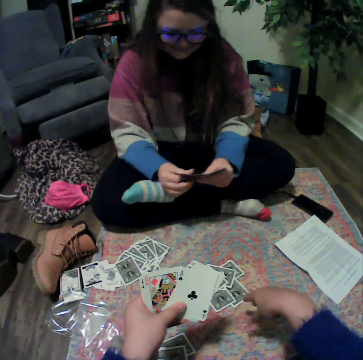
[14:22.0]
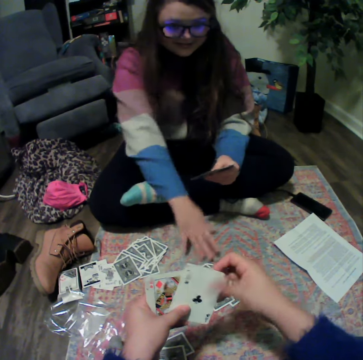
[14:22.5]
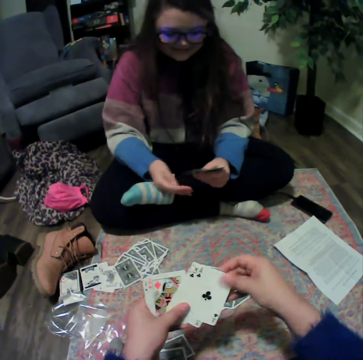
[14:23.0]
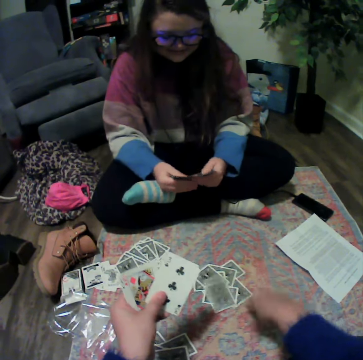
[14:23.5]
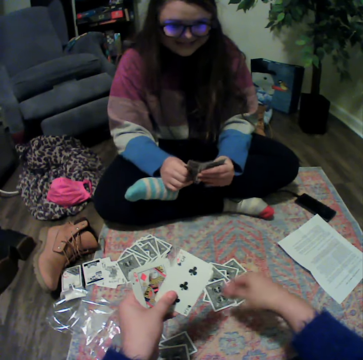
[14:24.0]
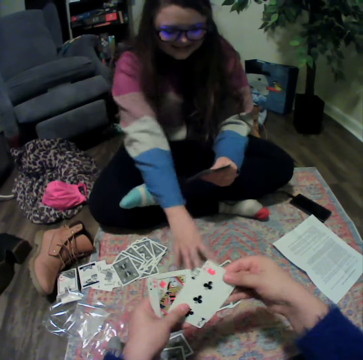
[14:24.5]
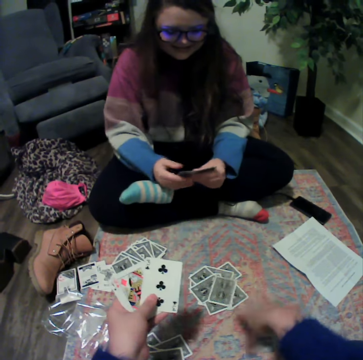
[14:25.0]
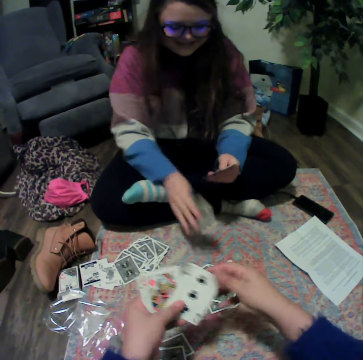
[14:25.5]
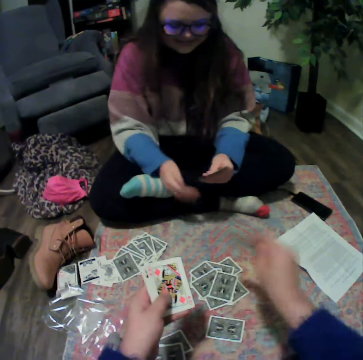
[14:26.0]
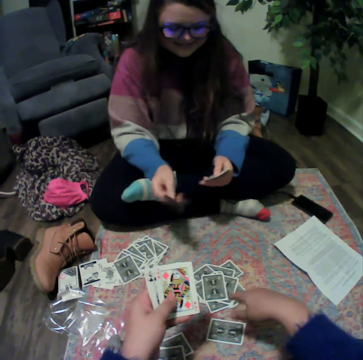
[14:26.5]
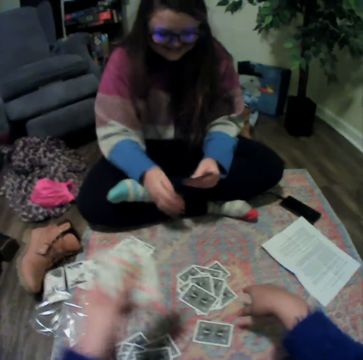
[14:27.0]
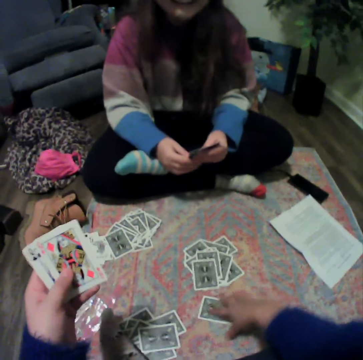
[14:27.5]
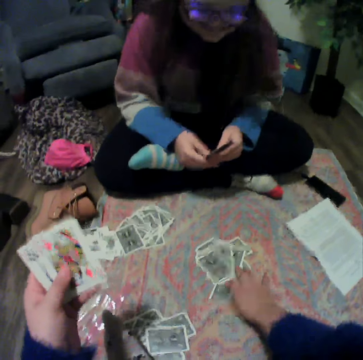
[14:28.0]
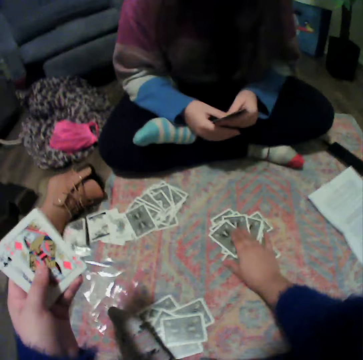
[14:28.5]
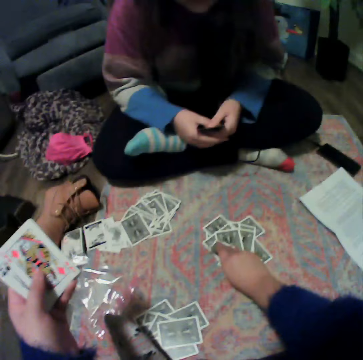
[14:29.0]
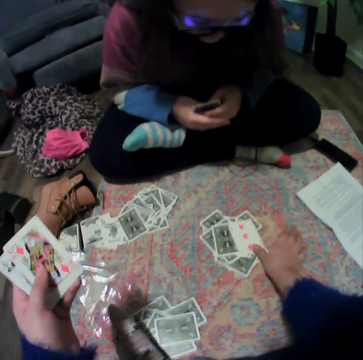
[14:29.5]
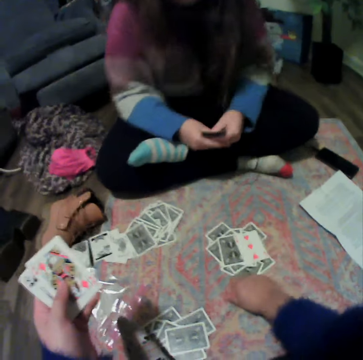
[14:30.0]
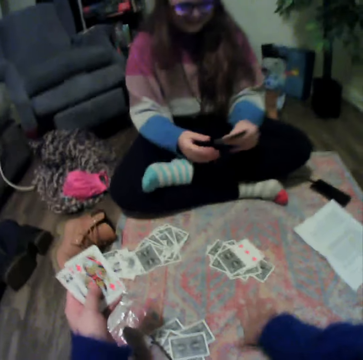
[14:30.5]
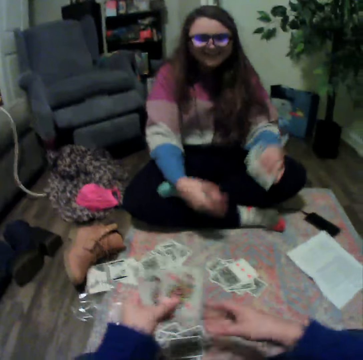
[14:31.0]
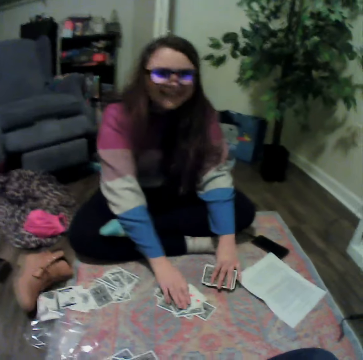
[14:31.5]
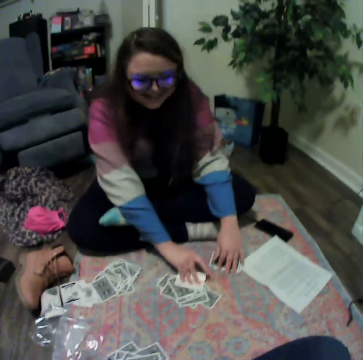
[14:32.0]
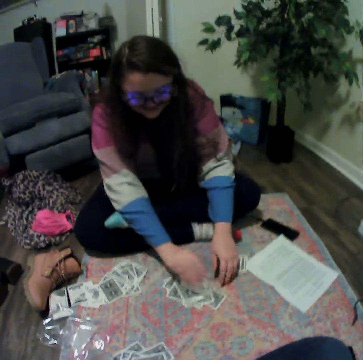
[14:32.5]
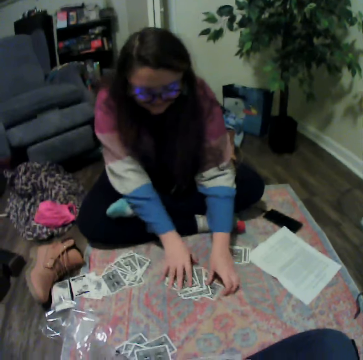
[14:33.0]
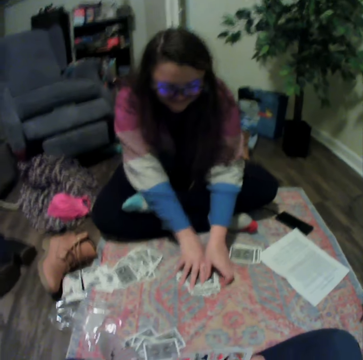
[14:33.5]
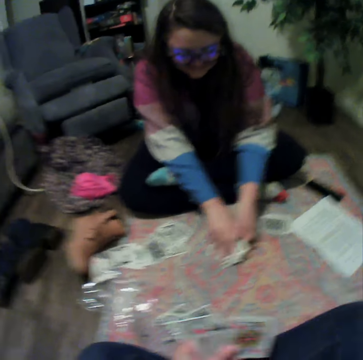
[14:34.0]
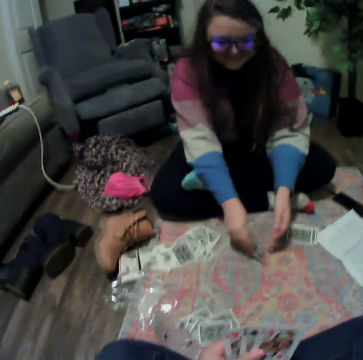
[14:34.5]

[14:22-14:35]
The camera wearer plays the poker card. A lady plays the poker card. The camera wearer plays the poker card. The lady plays the poker card. The camera wearer plays the poker card. The lady plays the poker card. The camera wearer plays the poker card. They touch the cards, pick the cards and push the cards. The lady collects the cards and puts the cards down.

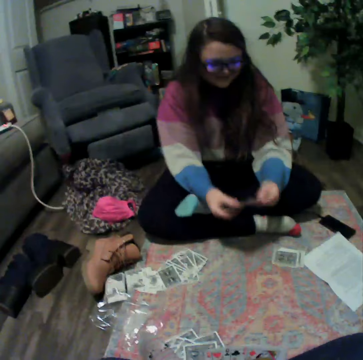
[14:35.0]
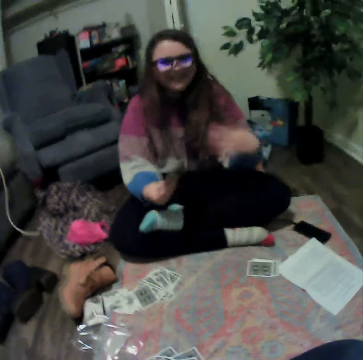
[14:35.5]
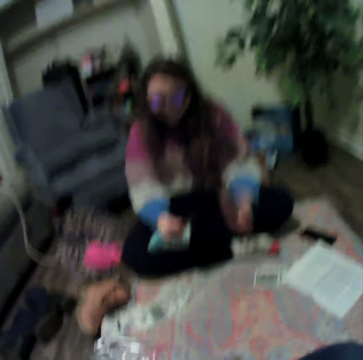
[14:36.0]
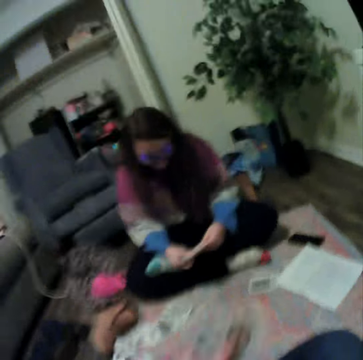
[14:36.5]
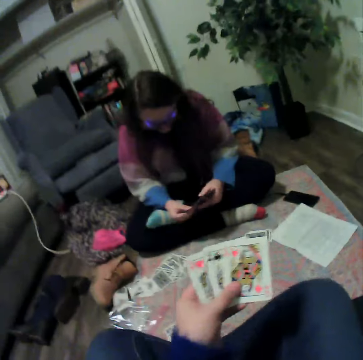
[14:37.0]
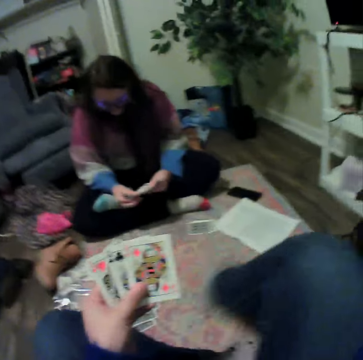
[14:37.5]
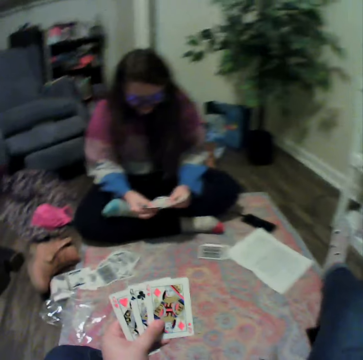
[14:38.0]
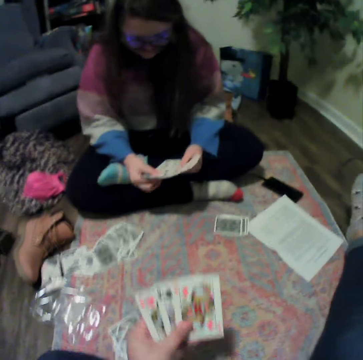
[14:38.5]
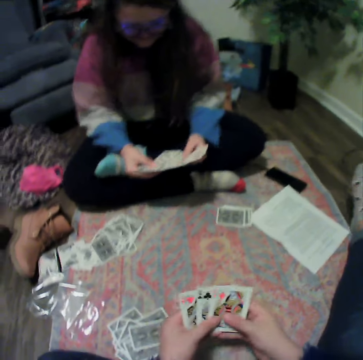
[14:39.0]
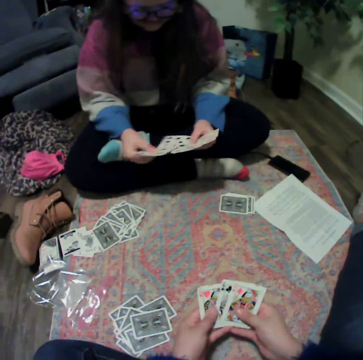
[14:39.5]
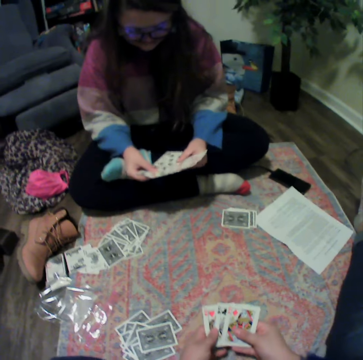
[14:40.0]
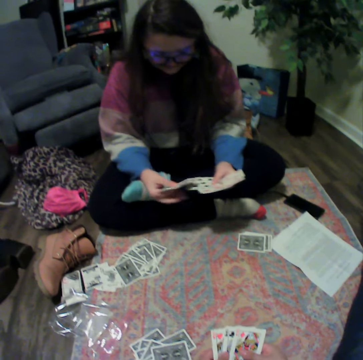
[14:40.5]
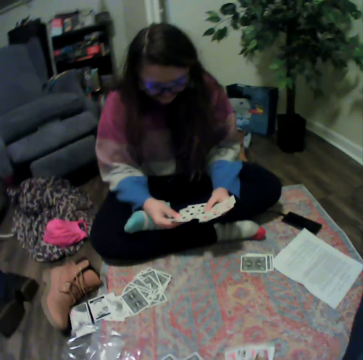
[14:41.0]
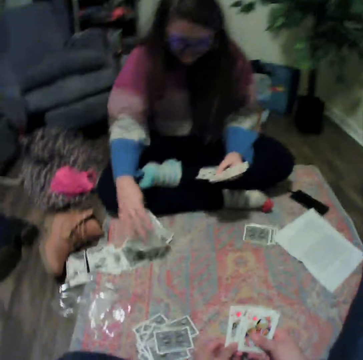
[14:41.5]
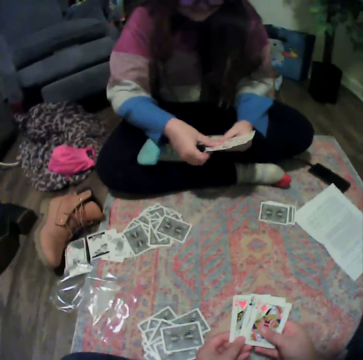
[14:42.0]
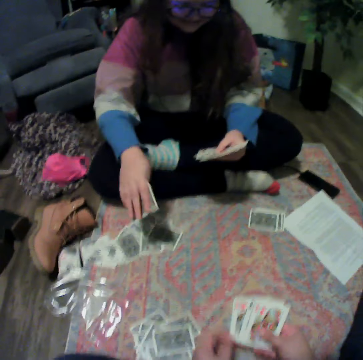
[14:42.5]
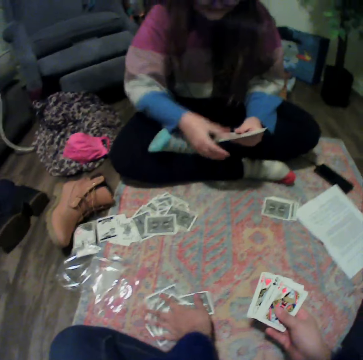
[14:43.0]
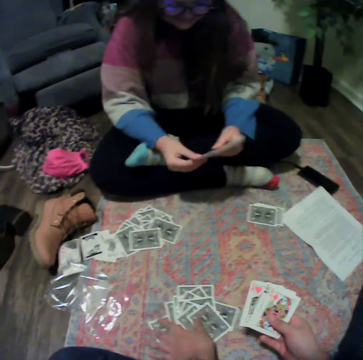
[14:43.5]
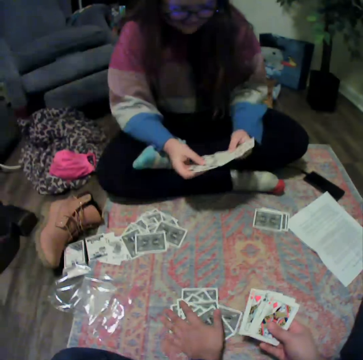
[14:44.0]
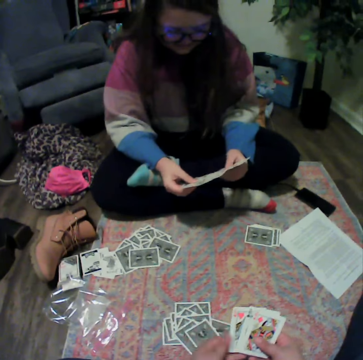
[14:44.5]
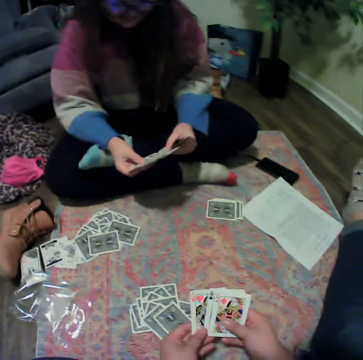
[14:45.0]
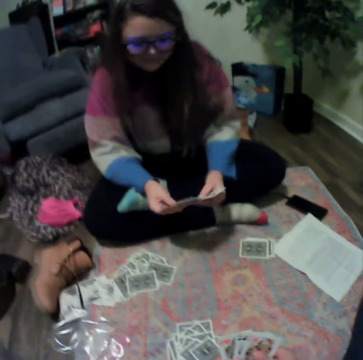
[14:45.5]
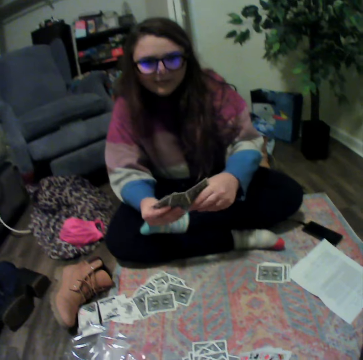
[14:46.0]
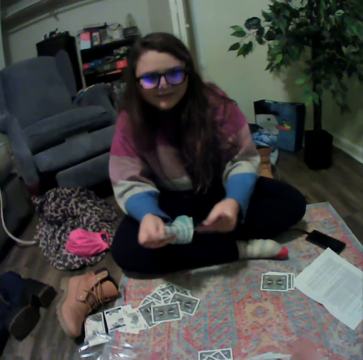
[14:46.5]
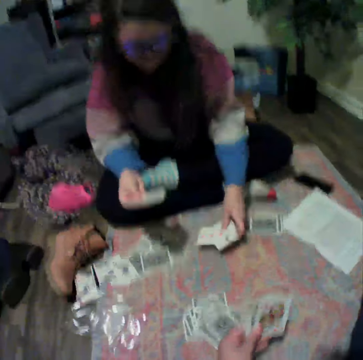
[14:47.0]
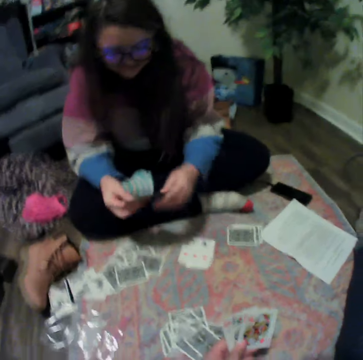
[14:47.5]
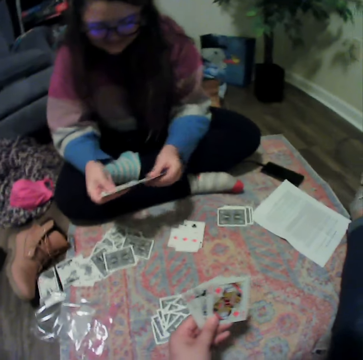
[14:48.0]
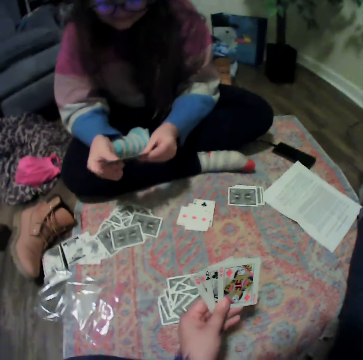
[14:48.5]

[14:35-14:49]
A lady picks the cards and talks with the camera wearer. The camera wearer holds the cards. They reshuffle the cards. The lady reshuffles the cards and places the cards on the mat. The lady holds the cards. The camera wearer puts the cards down. The lady places the cards on the mat.

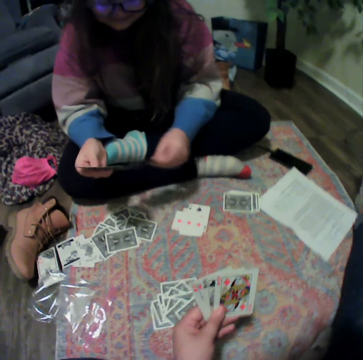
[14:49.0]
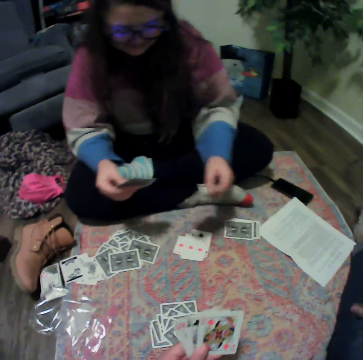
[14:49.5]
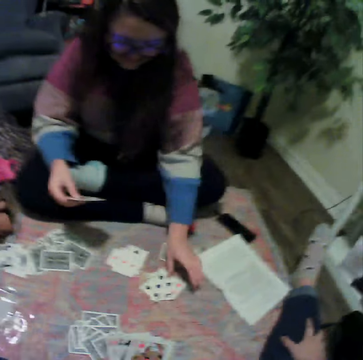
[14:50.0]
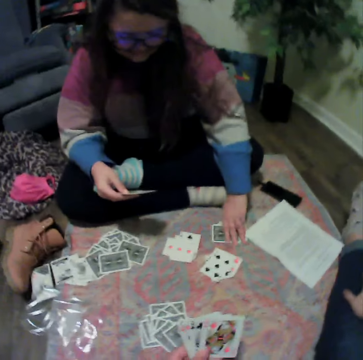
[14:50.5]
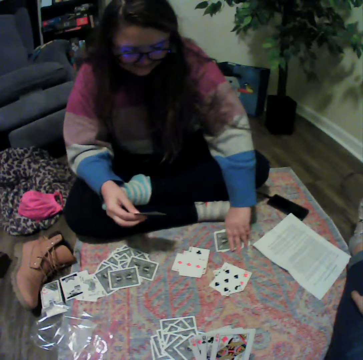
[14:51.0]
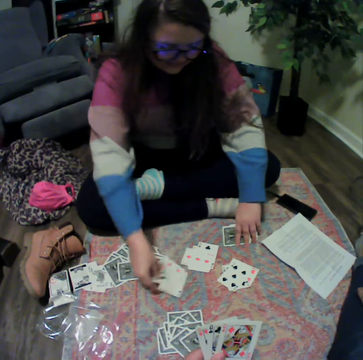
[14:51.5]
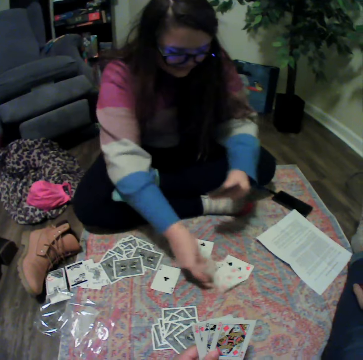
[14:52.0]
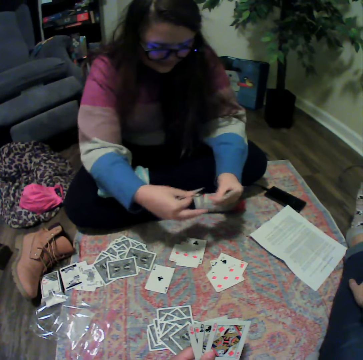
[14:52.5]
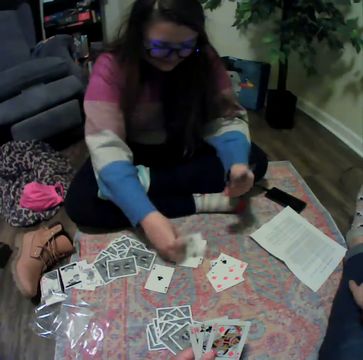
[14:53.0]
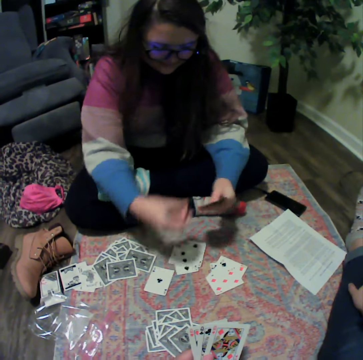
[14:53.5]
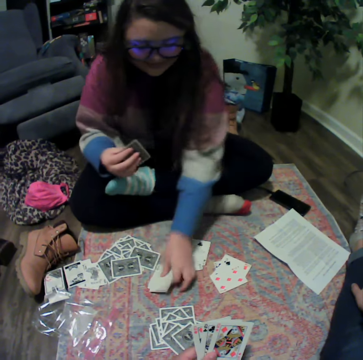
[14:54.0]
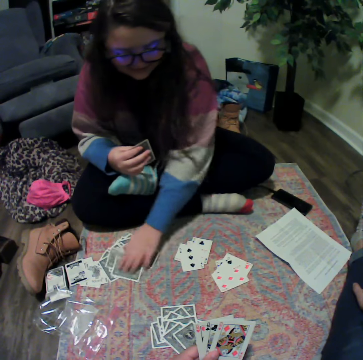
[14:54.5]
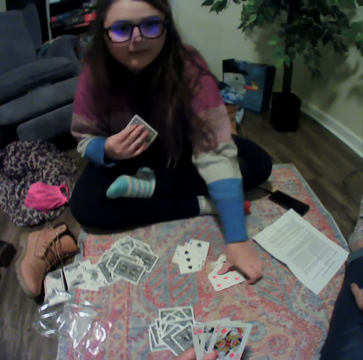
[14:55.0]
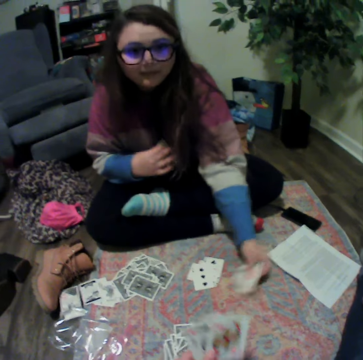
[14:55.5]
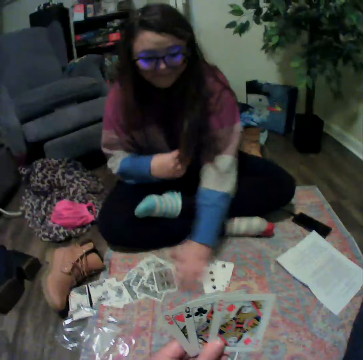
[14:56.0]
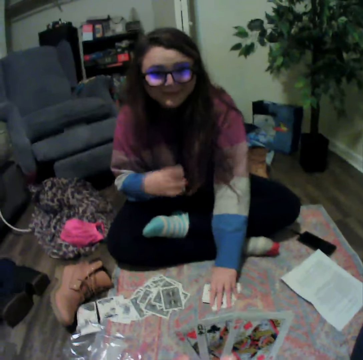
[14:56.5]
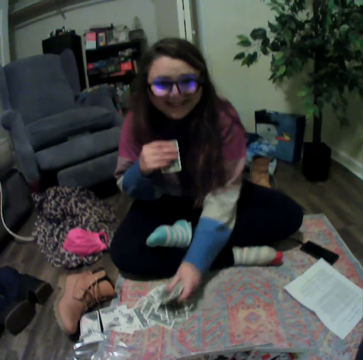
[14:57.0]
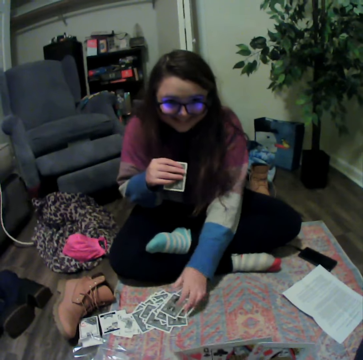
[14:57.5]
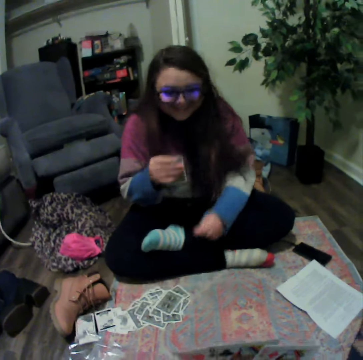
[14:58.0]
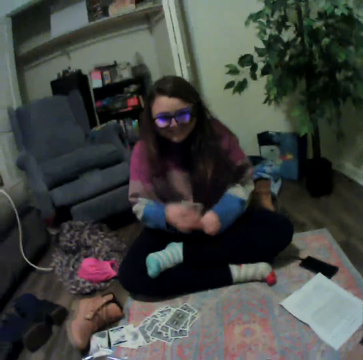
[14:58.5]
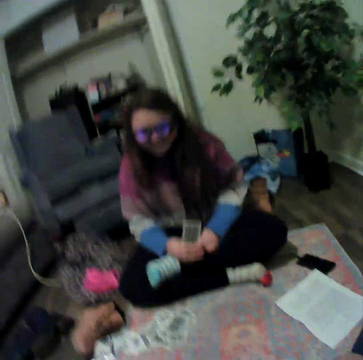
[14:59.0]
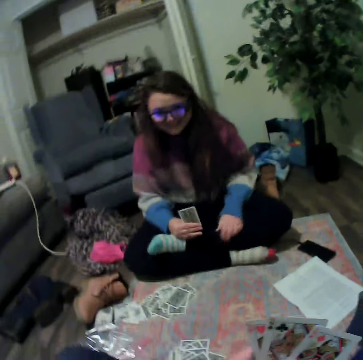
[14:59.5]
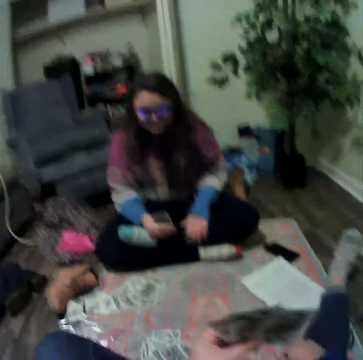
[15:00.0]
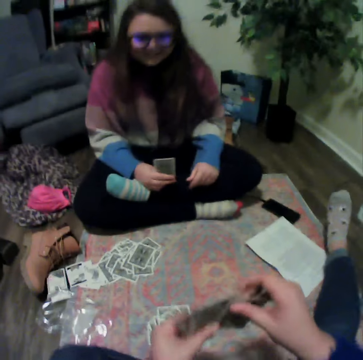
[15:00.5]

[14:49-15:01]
The camera wearer puts the cards down. A lady places the cards on the mat. The lady arranges the cards. The lady places the cards on the mat repeatedly. The camera wearer lifts the cards. The lady moves her hand and holds the card.
